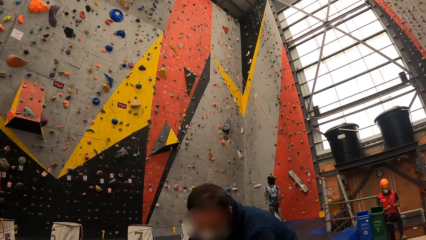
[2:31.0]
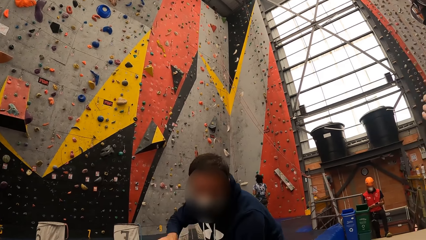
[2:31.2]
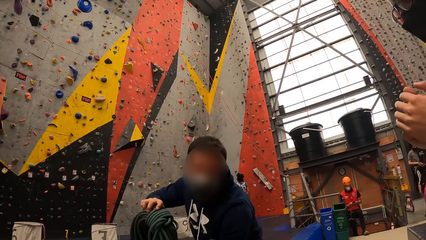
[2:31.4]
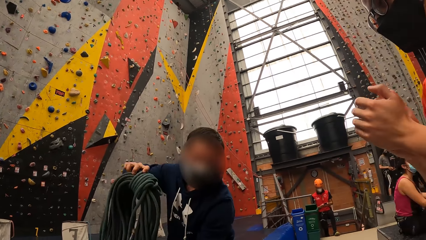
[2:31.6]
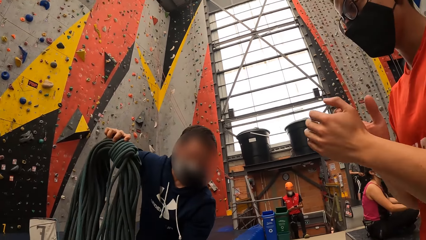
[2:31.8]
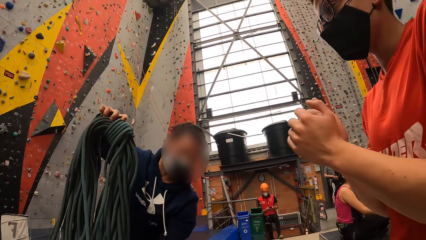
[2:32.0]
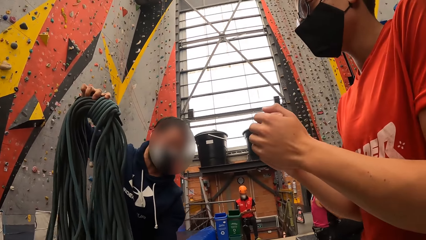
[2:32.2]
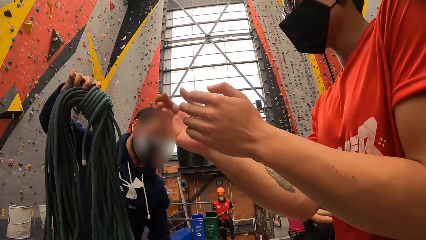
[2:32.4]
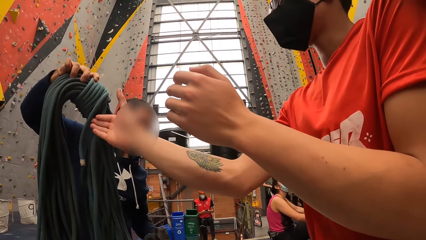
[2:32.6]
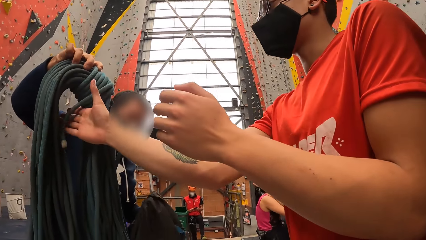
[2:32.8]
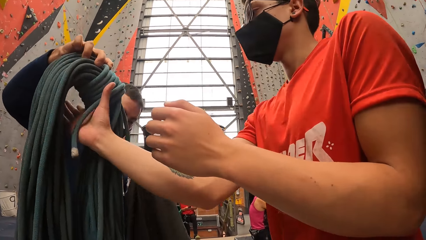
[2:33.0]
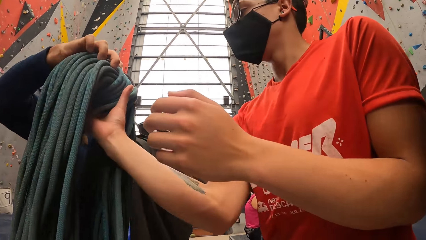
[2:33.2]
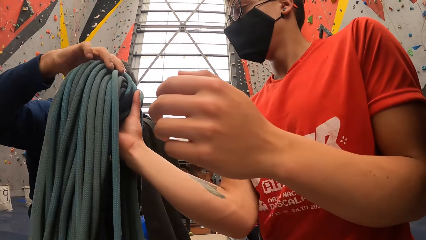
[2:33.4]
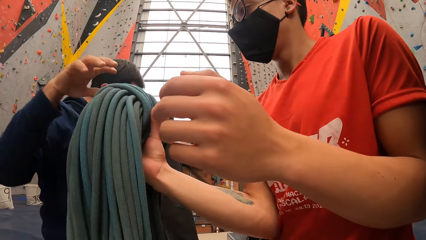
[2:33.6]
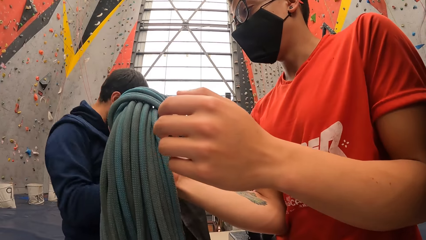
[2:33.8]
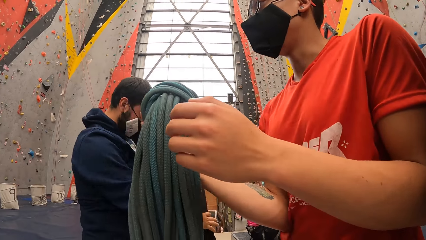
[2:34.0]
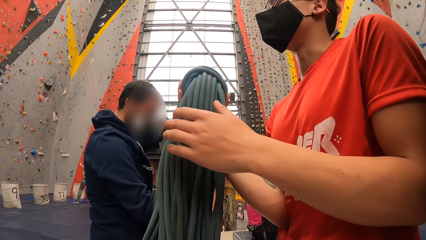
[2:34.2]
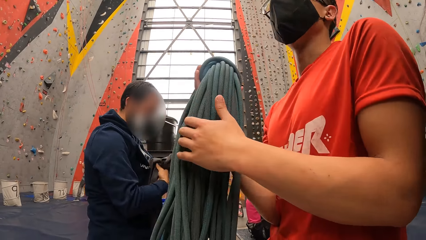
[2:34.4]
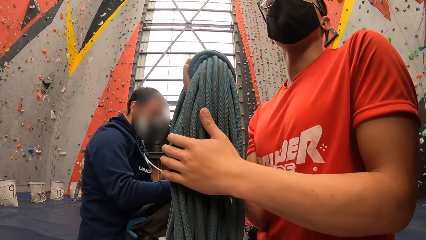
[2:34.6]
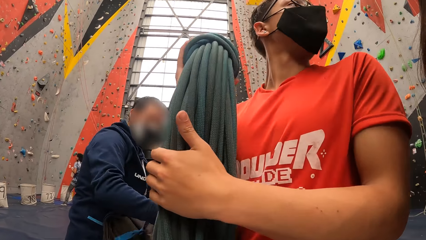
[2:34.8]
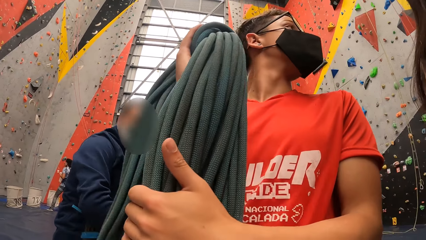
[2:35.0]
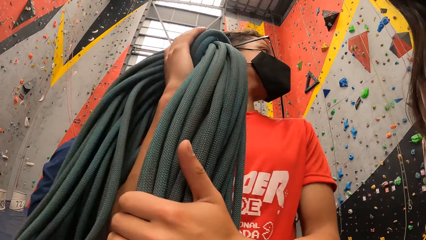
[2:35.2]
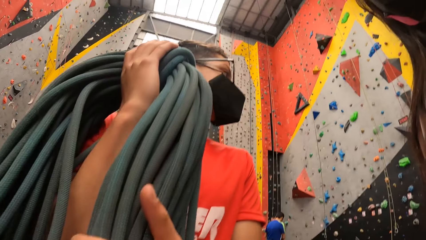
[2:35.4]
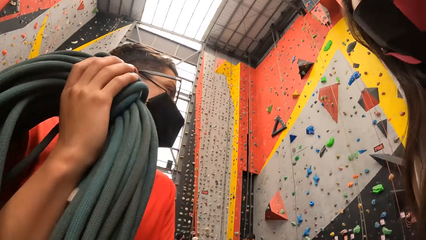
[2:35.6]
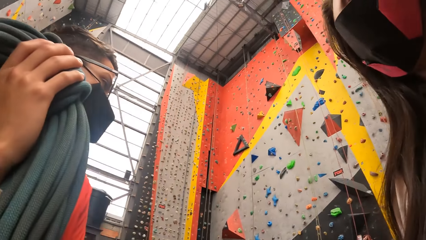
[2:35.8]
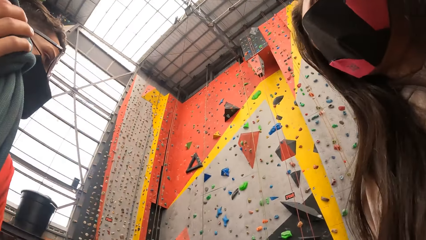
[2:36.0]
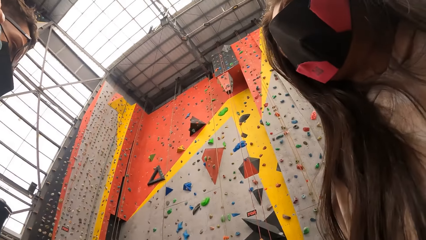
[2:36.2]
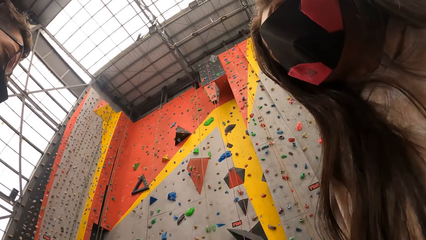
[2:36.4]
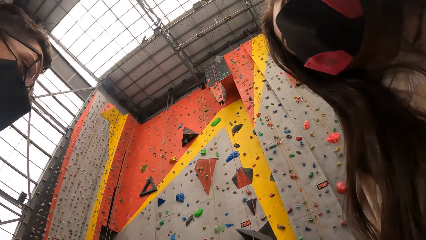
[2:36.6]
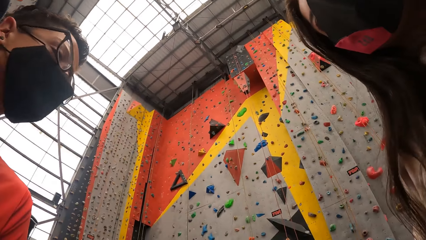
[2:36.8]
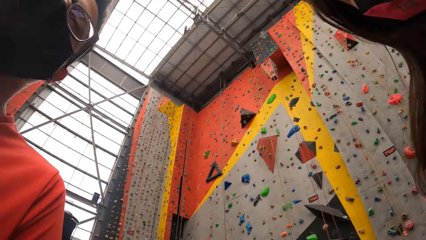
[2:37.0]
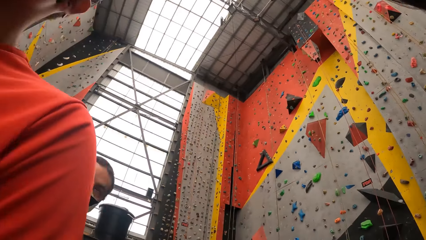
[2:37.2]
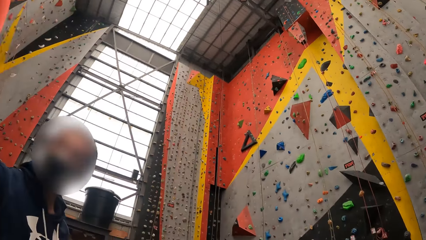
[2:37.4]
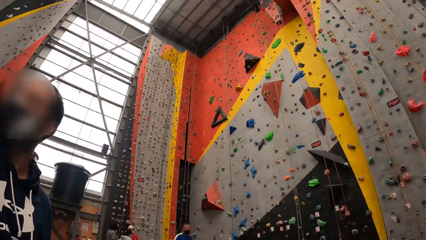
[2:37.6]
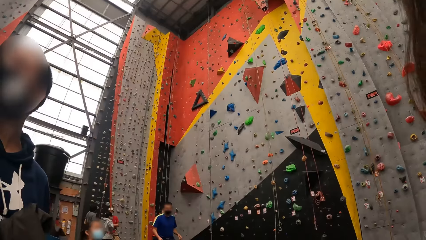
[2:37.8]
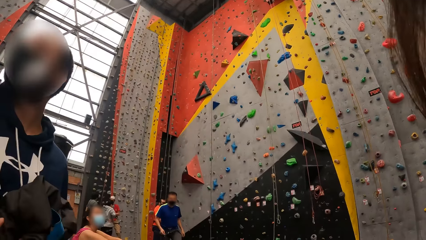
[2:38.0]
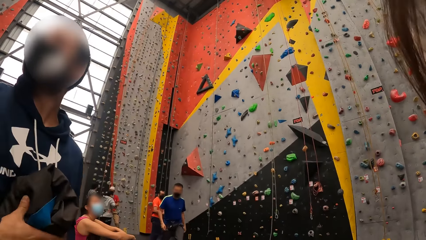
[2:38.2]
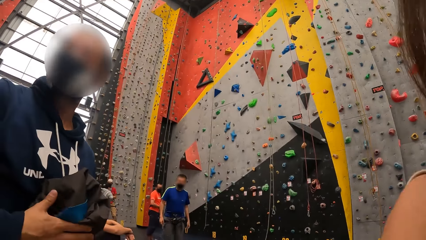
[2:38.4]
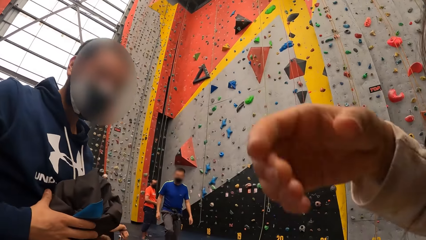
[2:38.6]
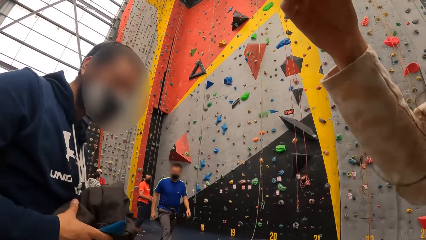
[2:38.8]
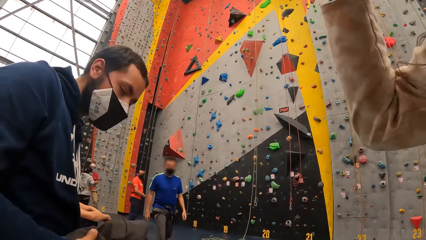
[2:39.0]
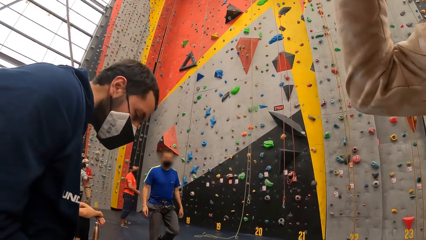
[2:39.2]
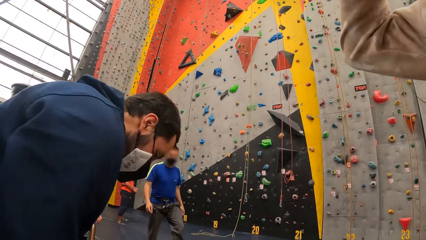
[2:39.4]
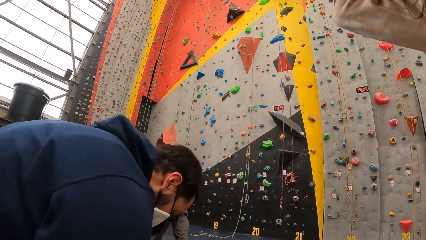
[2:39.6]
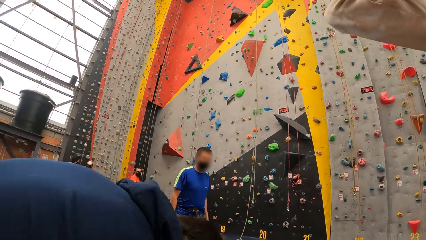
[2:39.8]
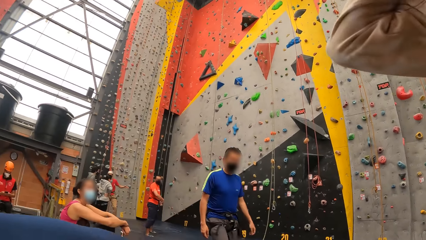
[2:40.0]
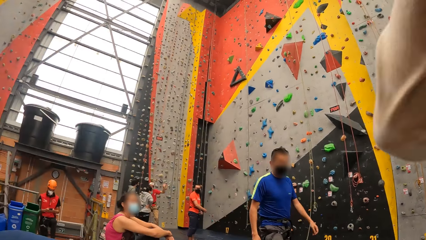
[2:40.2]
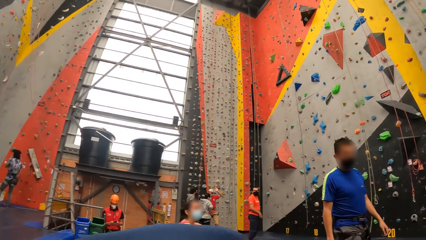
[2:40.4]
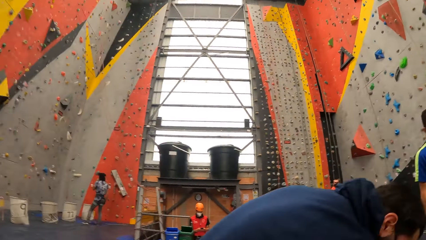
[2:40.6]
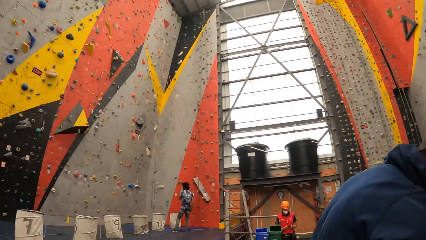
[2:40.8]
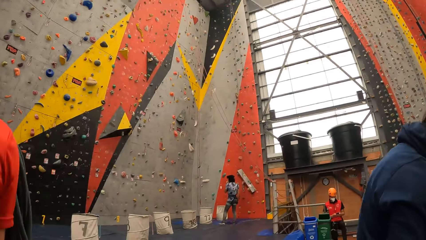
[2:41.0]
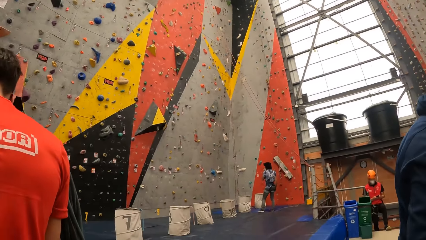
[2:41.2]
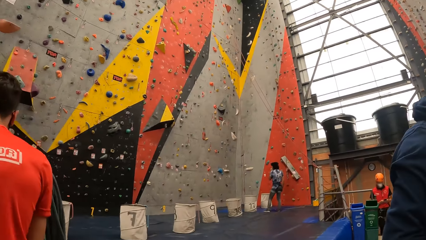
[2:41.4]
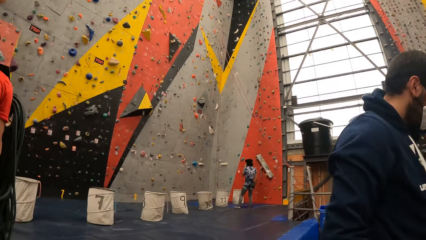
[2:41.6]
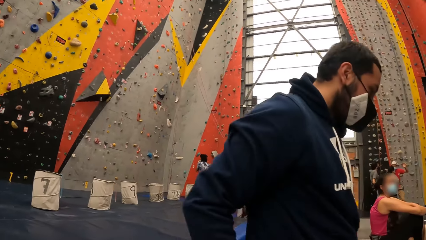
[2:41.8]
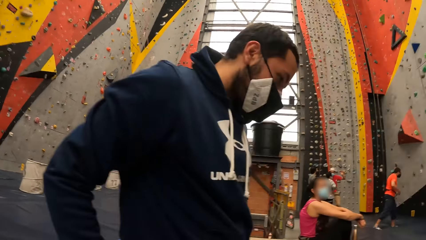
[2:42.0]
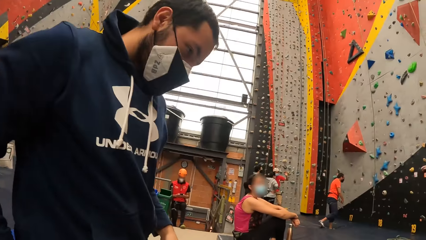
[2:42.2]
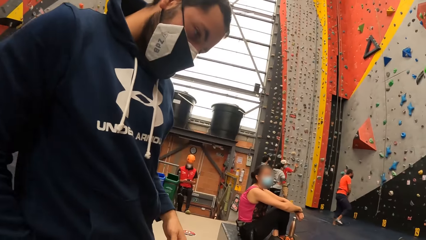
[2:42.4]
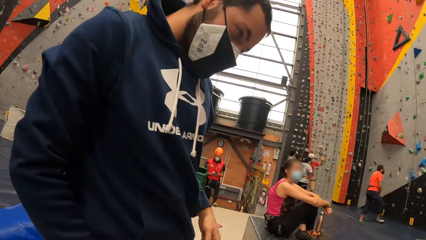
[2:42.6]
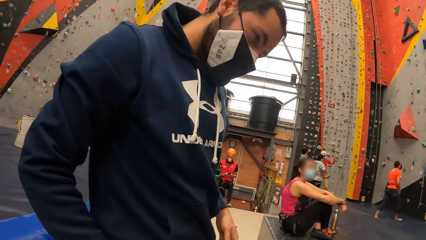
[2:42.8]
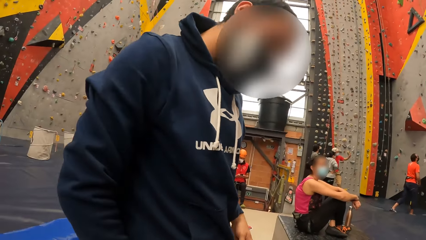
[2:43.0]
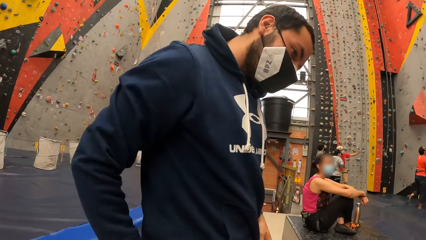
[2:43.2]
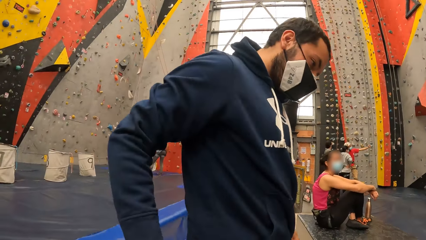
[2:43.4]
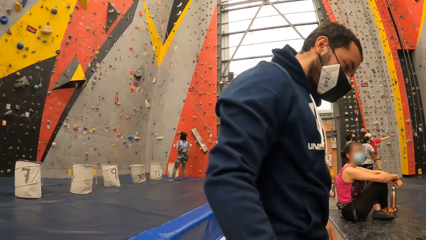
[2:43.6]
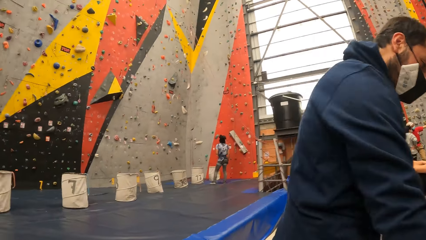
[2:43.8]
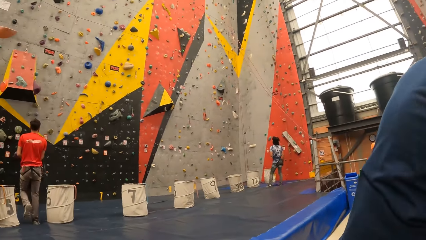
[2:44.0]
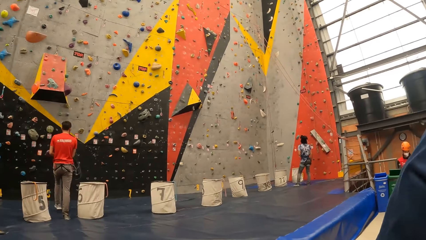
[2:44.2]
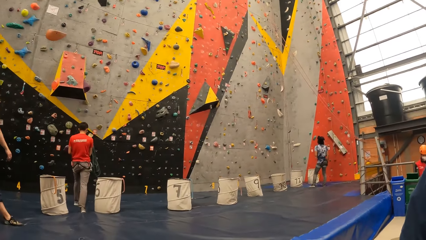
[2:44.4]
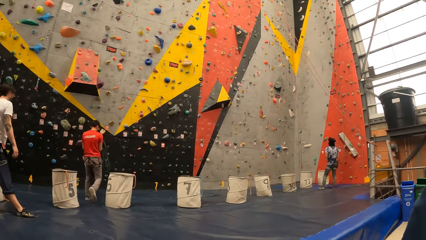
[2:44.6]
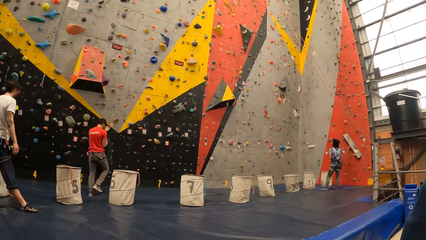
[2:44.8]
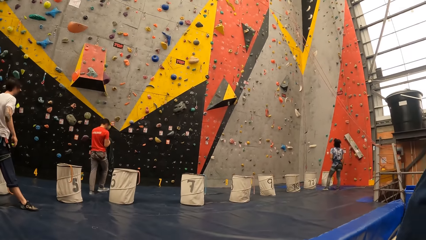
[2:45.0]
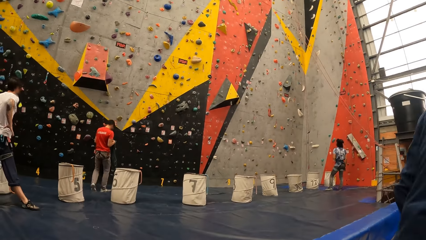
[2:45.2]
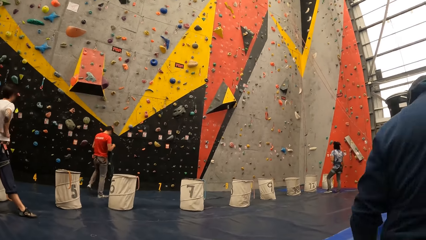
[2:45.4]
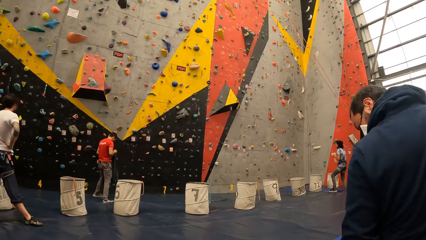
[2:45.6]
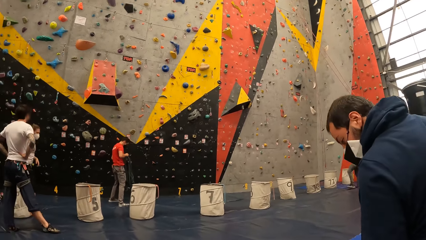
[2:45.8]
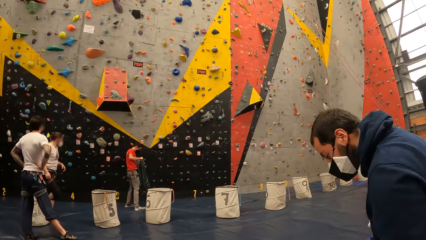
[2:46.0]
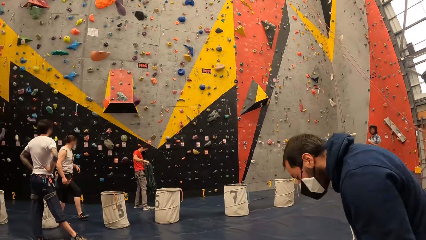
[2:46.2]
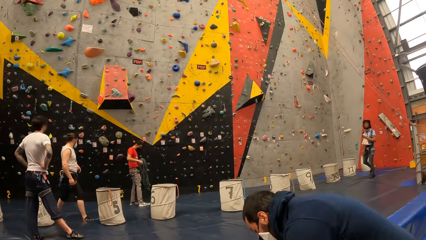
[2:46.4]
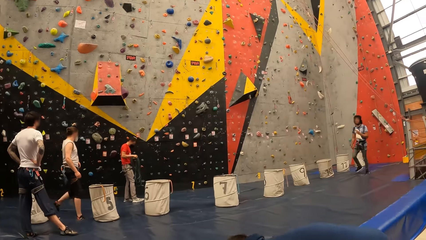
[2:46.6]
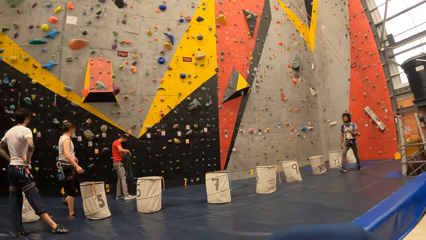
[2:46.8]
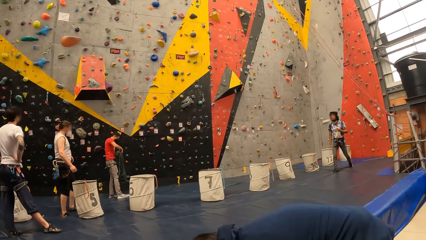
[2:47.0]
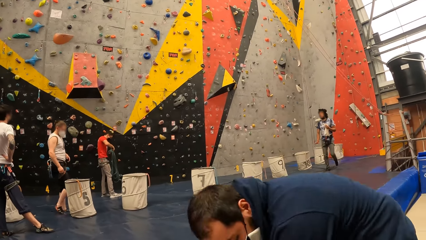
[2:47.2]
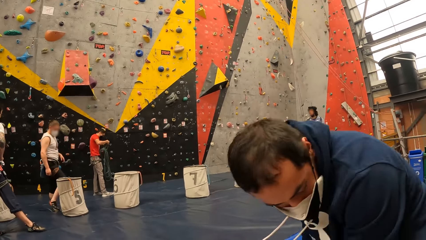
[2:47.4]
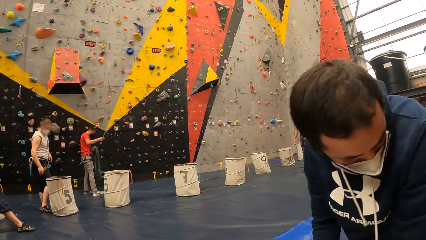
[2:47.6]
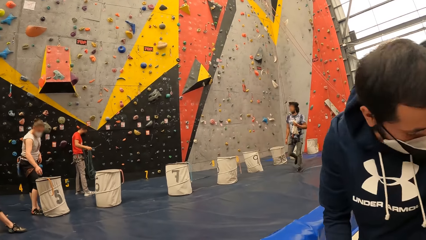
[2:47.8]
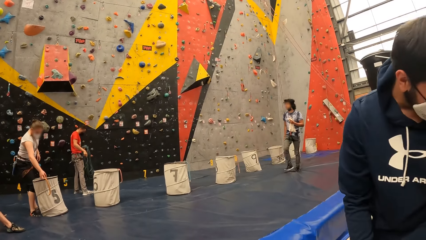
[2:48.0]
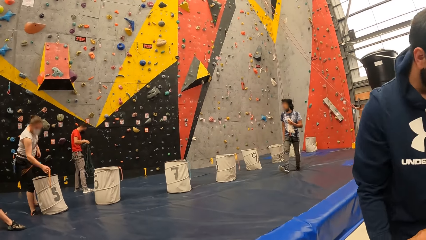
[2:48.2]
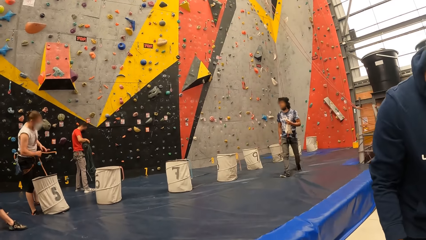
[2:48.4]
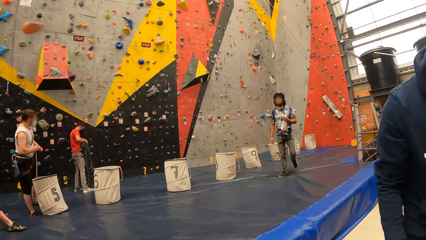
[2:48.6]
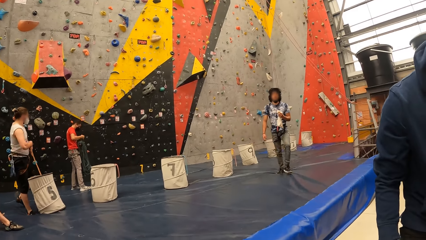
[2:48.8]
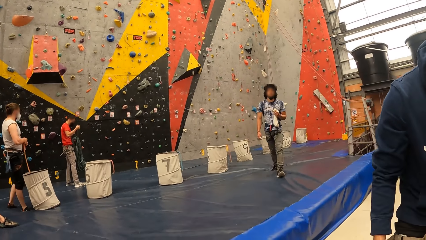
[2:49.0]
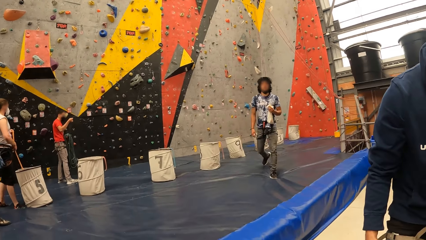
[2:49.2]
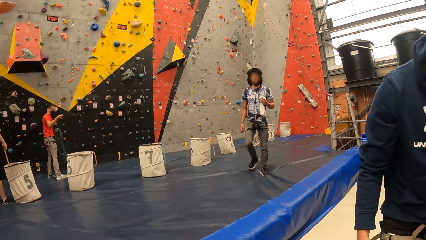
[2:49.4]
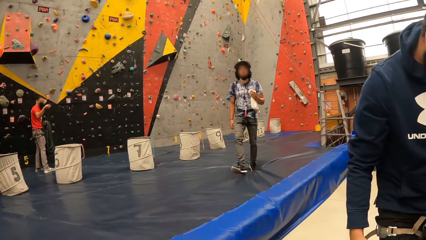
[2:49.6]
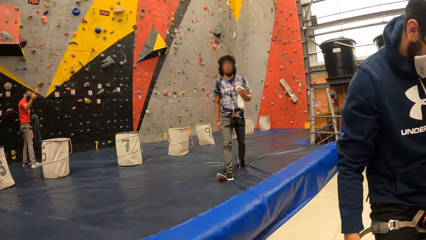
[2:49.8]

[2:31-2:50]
A man hands another man a rope. The other man carries the rope to the wall.
